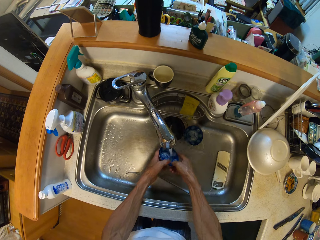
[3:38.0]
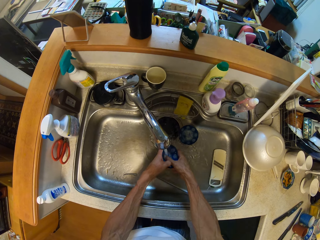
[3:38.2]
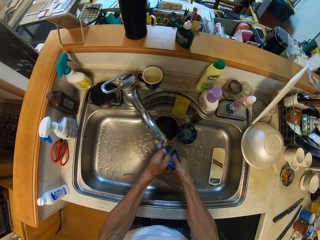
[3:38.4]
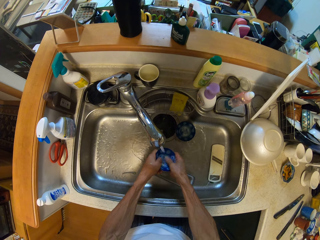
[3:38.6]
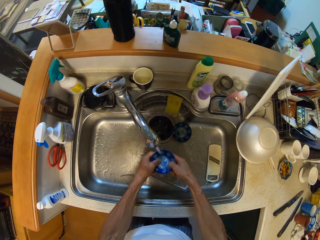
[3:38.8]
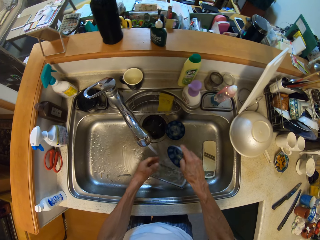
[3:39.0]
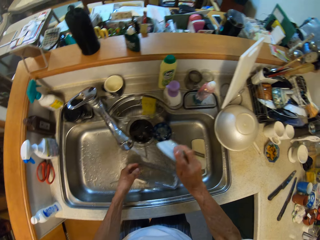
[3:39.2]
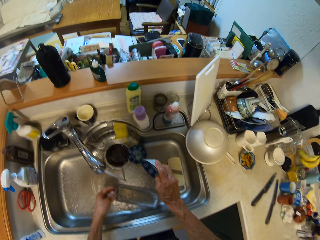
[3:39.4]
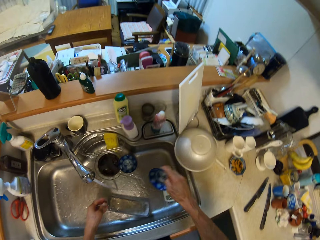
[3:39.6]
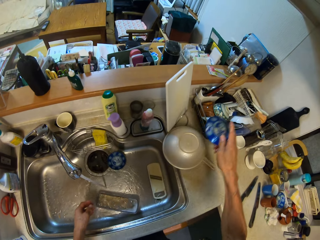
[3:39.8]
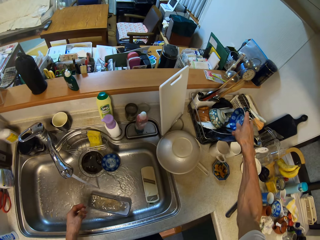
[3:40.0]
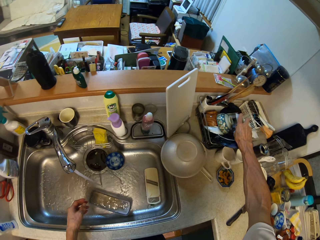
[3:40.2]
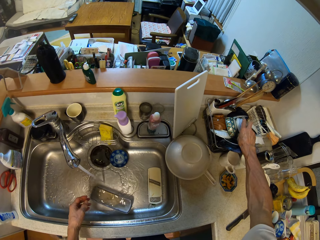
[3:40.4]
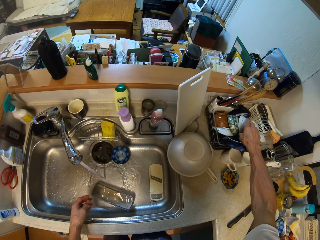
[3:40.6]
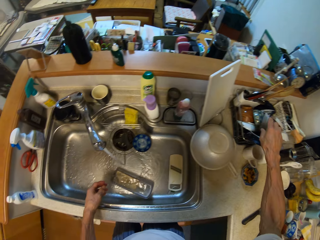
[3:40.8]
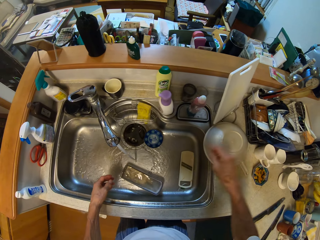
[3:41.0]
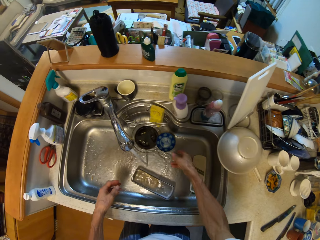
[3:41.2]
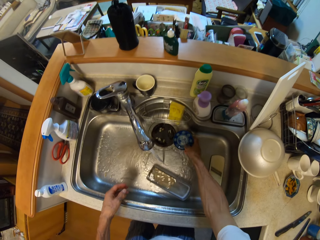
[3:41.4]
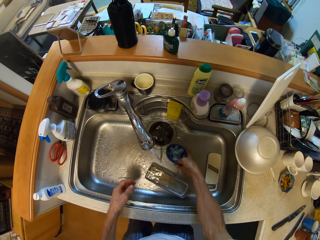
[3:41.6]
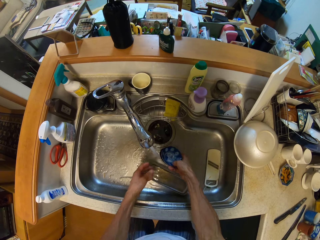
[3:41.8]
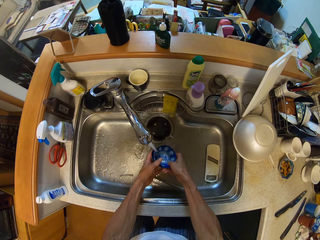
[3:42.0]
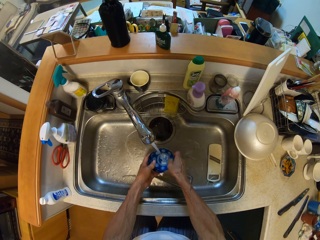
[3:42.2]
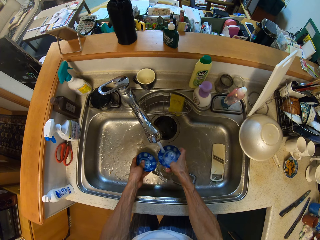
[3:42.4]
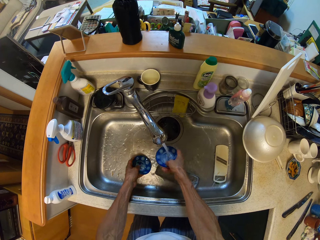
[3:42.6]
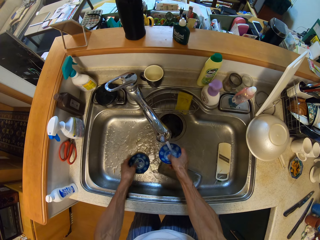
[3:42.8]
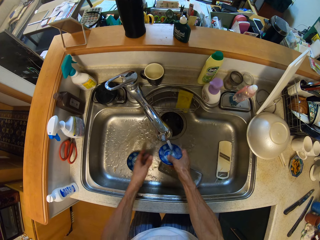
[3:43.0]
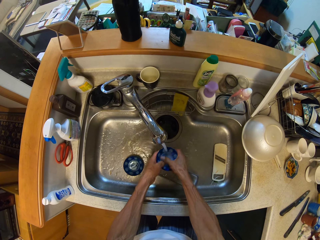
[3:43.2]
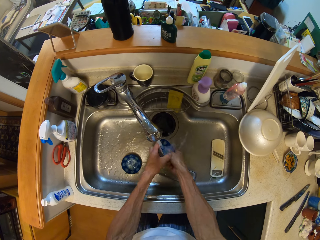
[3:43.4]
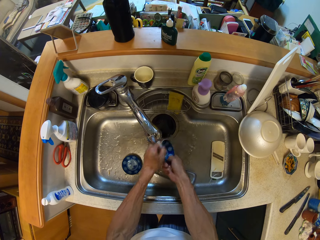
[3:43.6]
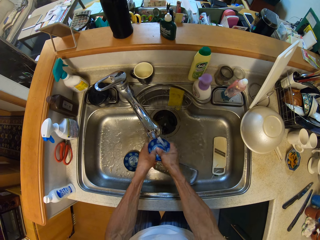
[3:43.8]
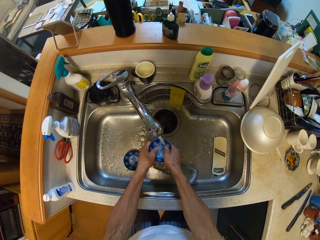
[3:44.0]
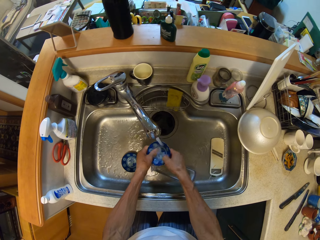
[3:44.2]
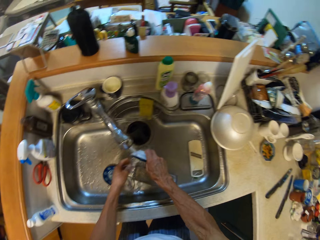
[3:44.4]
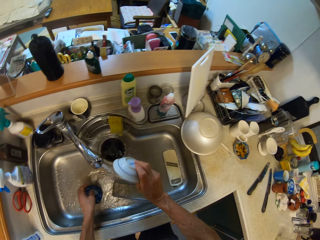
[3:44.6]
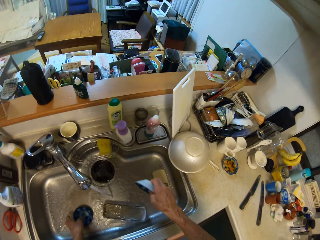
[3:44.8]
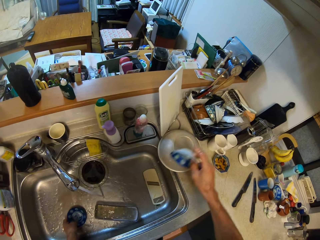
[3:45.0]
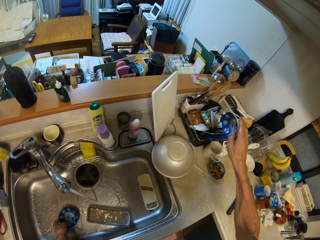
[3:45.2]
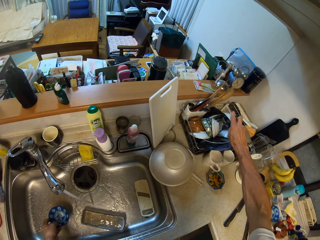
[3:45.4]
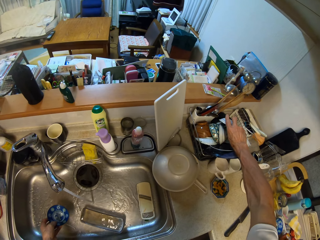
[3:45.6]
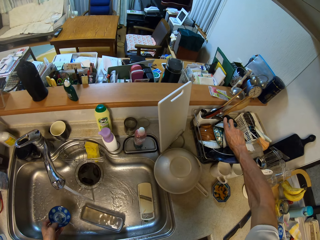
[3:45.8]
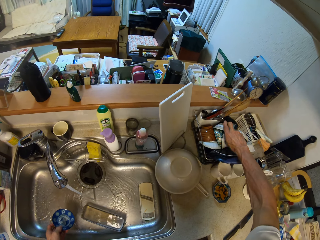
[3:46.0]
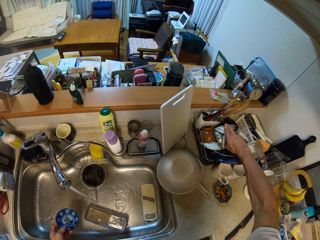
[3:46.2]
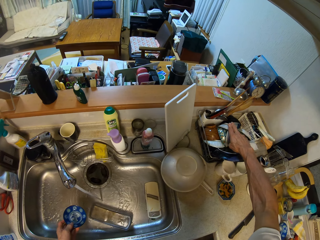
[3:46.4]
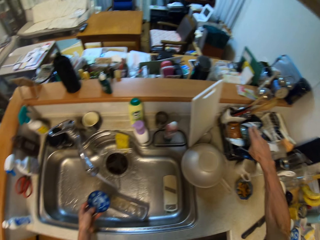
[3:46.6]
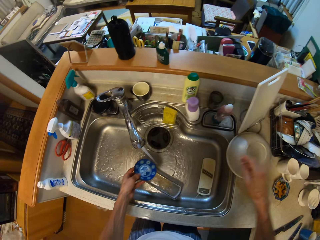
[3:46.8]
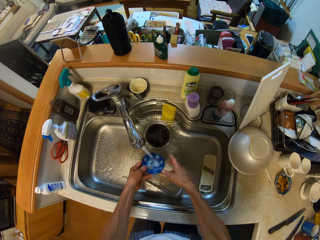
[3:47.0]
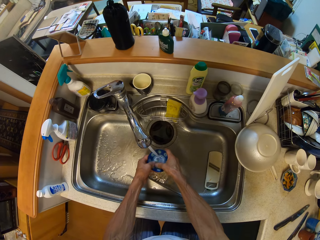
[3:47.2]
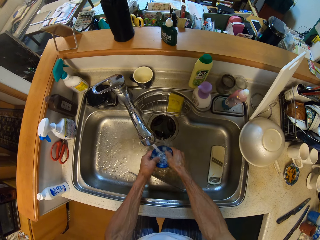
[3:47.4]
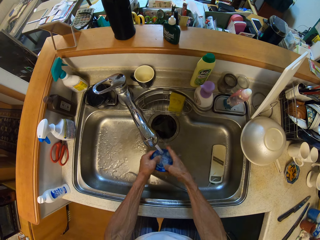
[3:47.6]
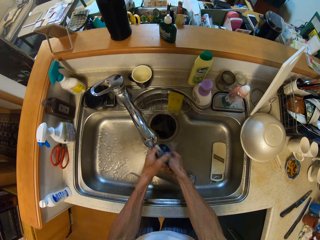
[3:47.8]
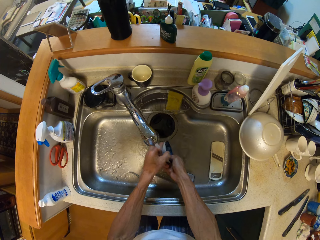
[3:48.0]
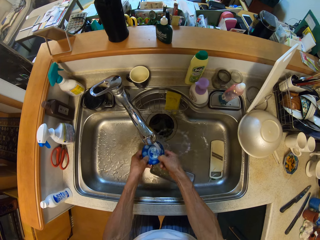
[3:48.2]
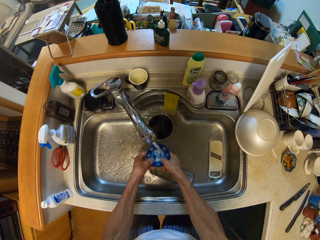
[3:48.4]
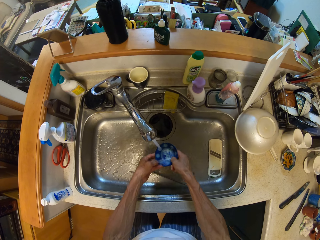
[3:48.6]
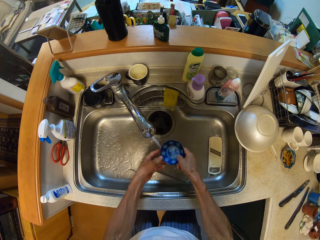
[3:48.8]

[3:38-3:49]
The camera wearer picks up the plate. They wash the plate. They put the plate down. They pick up the plate. They wash the plate. They put the plate down. They wash the plate. They put the plate down. They wash the plate.

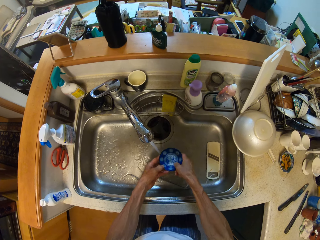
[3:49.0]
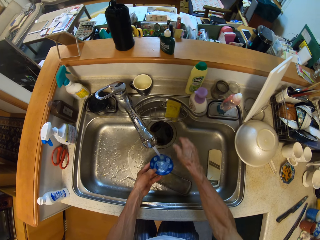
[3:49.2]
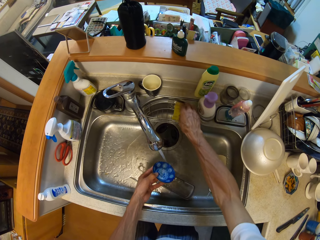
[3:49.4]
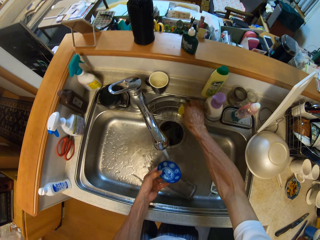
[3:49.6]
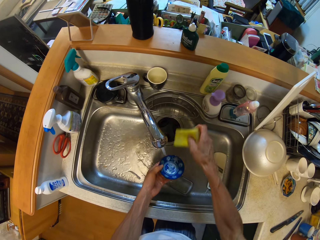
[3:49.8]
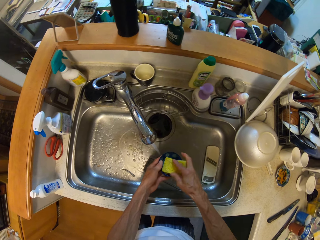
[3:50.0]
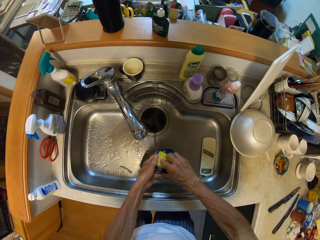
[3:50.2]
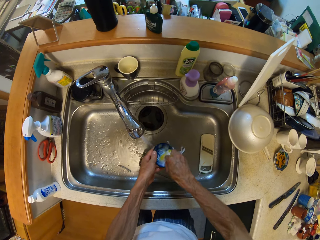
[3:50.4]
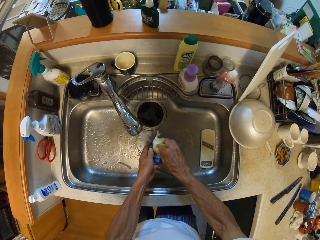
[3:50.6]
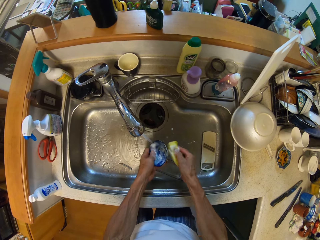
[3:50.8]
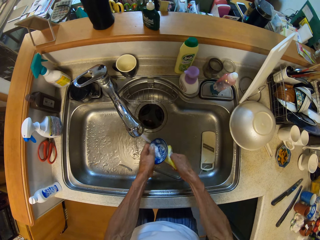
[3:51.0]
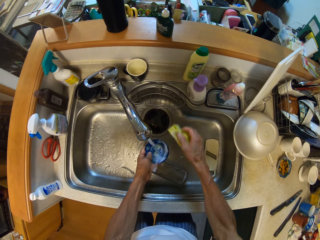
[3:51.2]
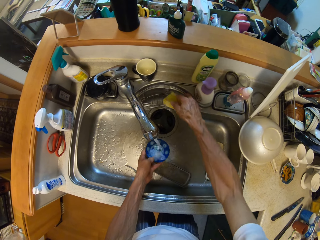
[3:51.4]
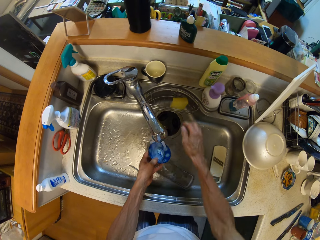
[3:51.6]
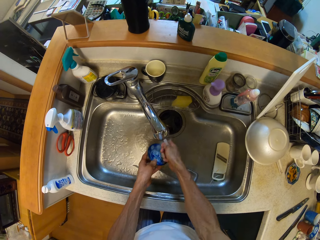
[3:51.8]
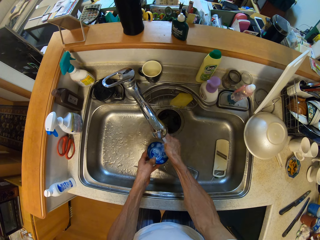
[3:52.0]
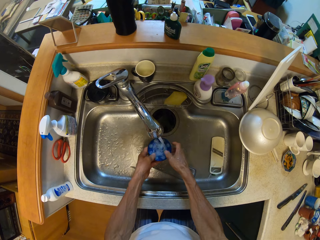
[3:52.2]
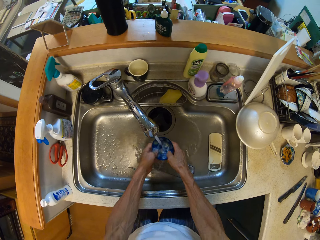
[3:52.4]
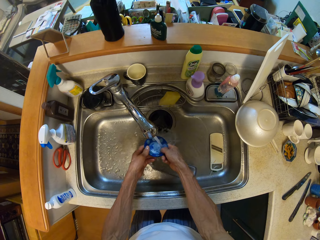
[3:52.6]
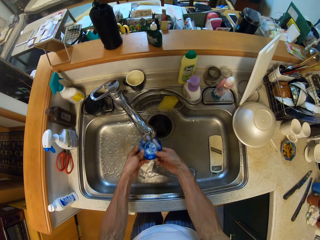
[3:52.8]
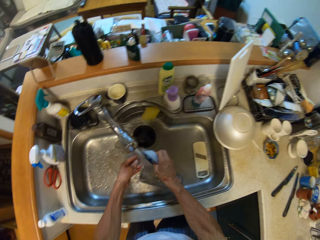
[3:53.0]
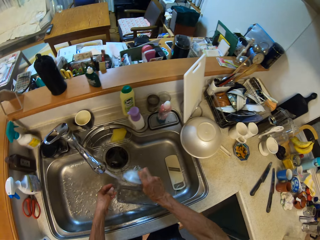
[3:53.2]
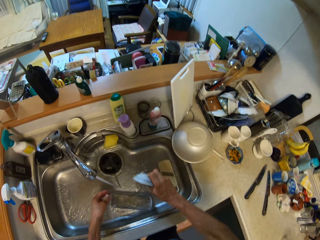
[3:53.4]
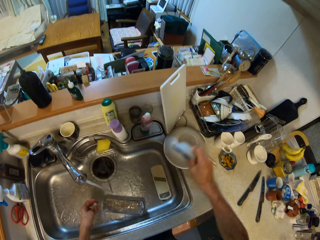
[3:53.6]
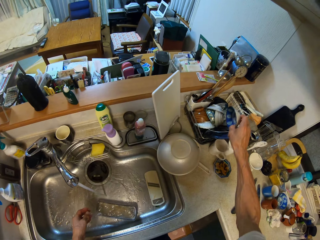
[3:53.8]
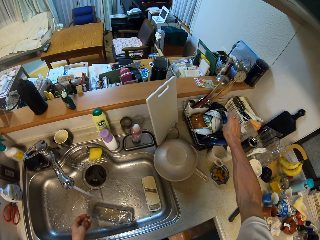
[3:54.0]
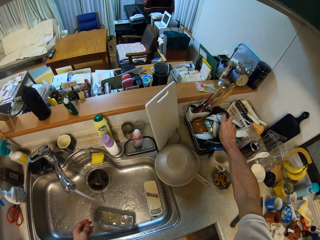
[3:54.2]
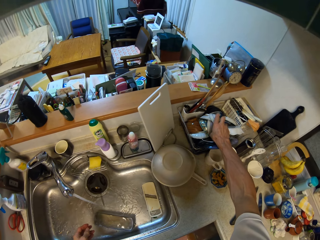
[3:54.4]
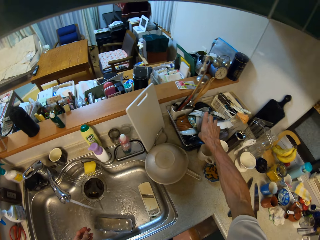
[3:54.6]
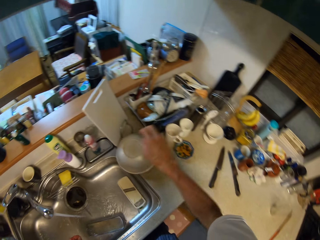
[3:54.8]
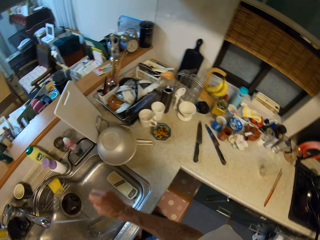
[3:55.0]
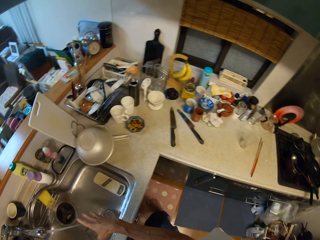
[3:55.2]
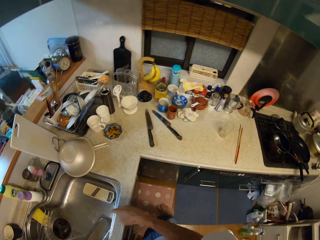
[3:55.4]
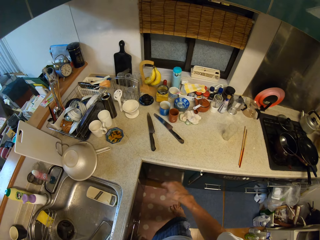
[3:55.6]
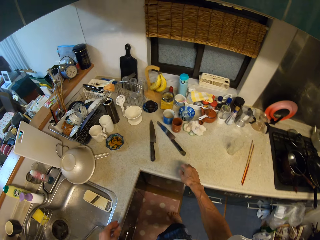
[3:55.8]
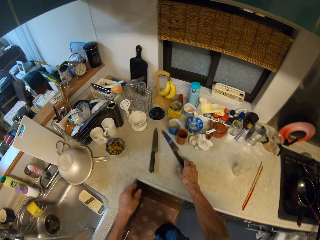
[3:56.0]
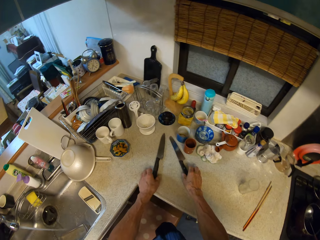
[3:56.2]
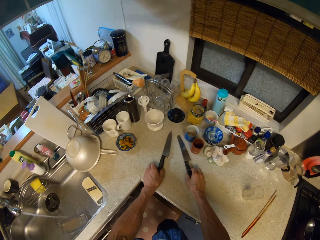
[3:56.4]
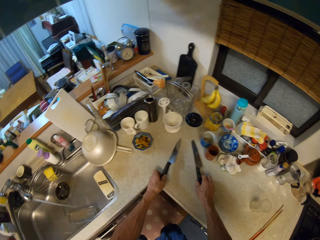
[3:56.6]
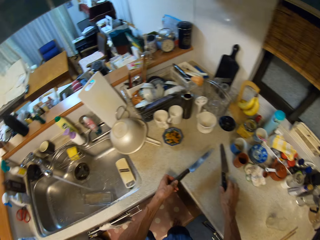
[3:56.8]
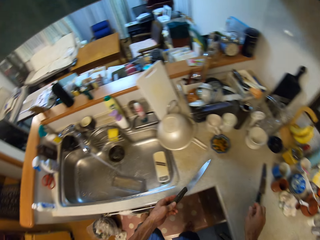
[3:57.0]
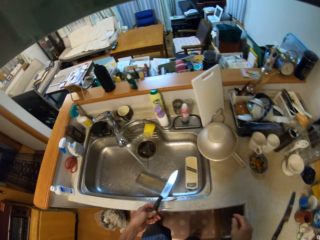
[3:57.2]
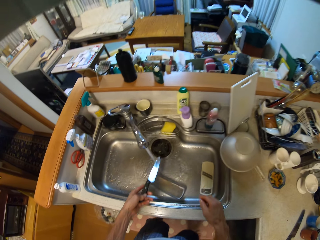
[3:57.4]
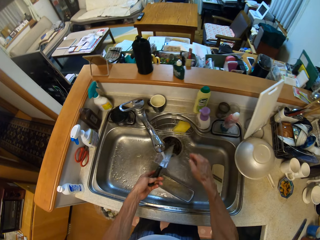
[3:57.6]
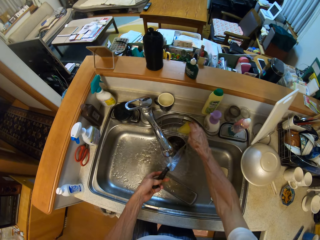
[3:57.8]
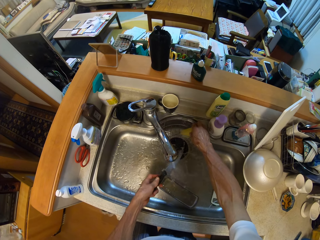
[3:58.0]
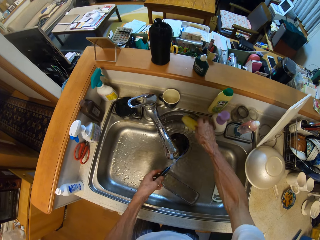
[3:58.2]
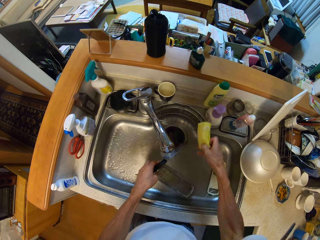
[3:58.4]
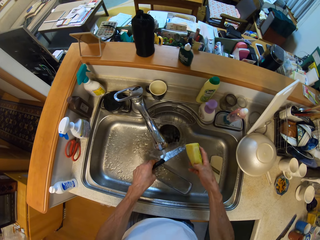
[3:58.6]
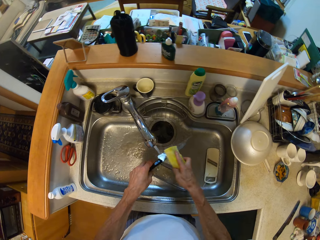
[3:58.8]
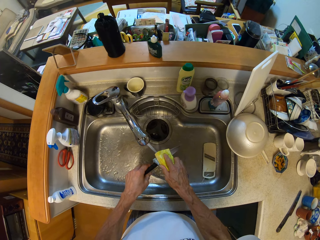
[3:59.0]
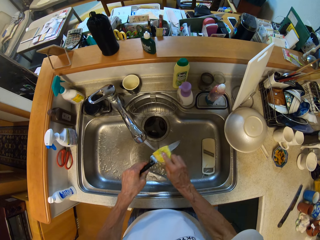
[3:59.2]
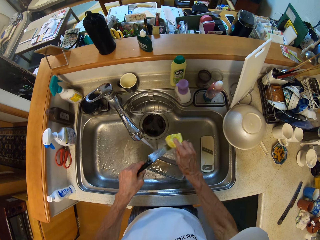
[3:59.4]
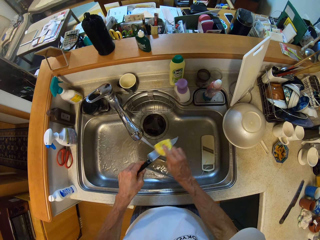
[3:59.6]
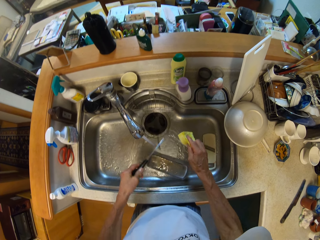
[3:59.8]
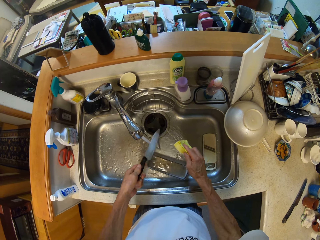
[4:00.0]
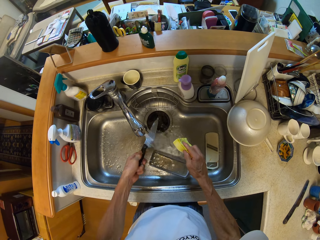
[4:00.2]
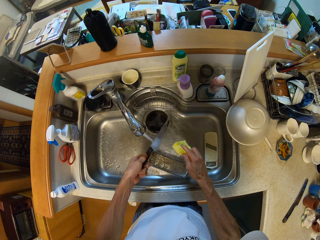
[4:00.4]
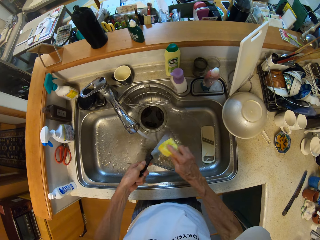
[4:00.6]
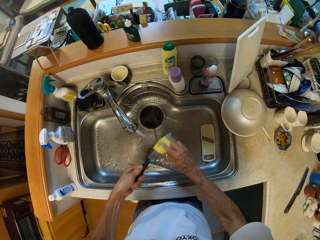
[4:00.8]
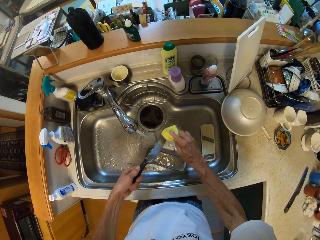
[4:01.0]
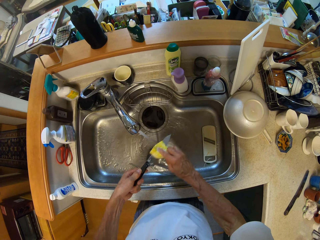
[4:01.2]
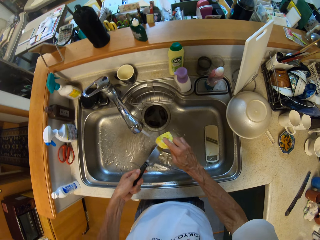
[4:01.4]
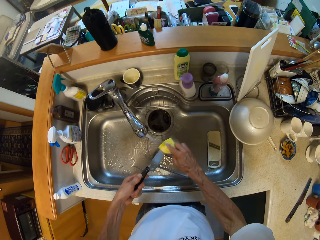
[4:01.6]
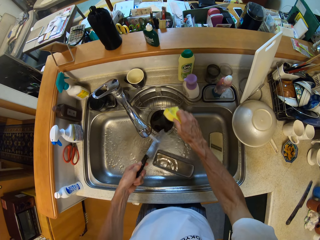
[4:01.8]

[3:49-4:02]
The camera wearer picks up a washing sponge. He washes the plate. He puts down the washing sponge. He washes the plate. He drops the dishes in the rack with his right hand. He picks up a knife from the counter with his left hand. He picks up the washing sponge. He washes the knife.
